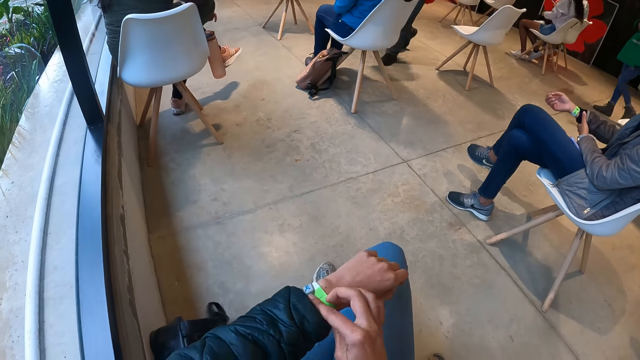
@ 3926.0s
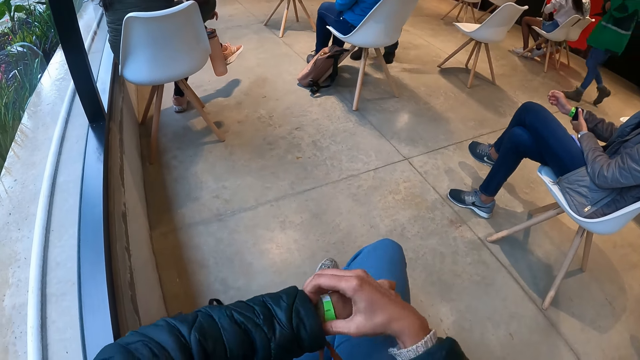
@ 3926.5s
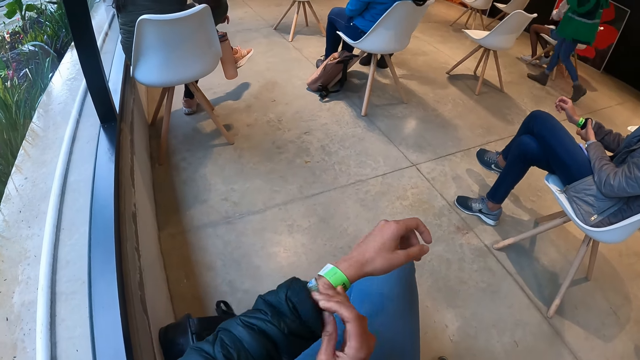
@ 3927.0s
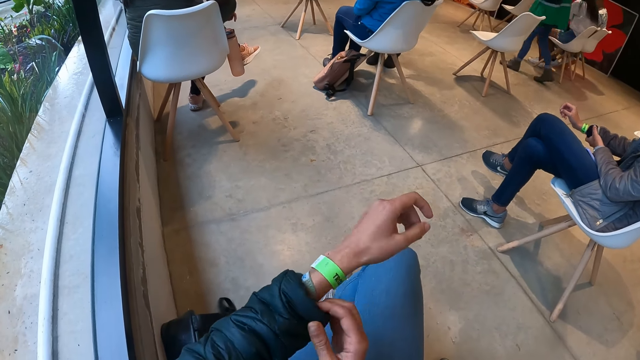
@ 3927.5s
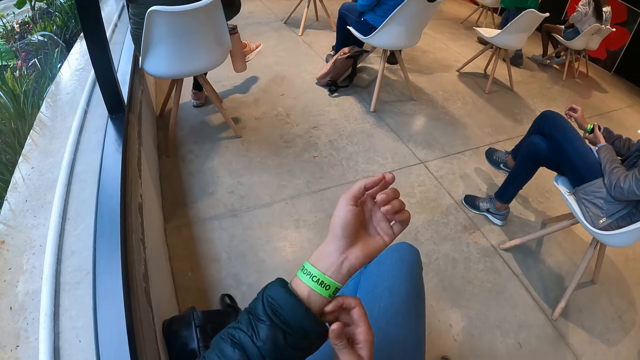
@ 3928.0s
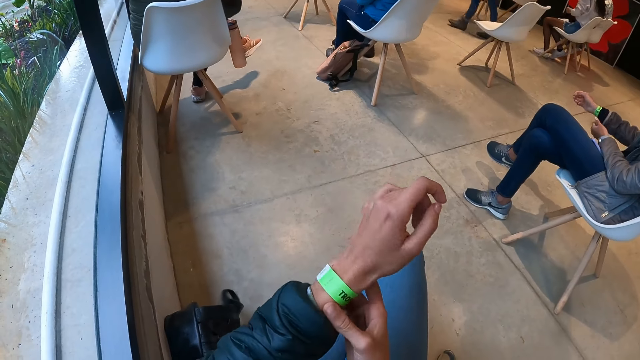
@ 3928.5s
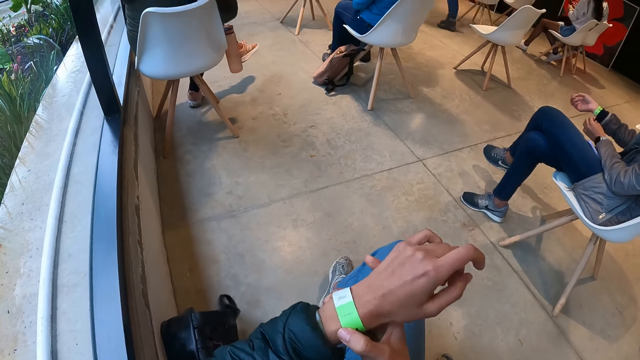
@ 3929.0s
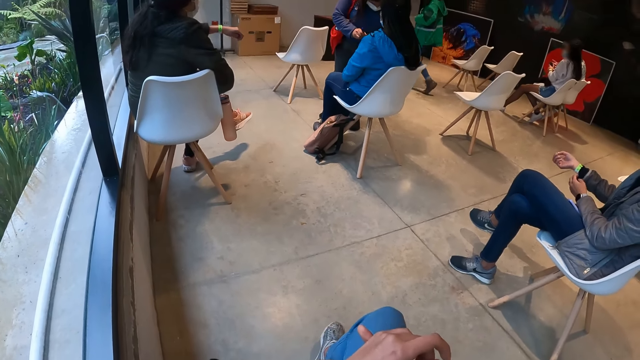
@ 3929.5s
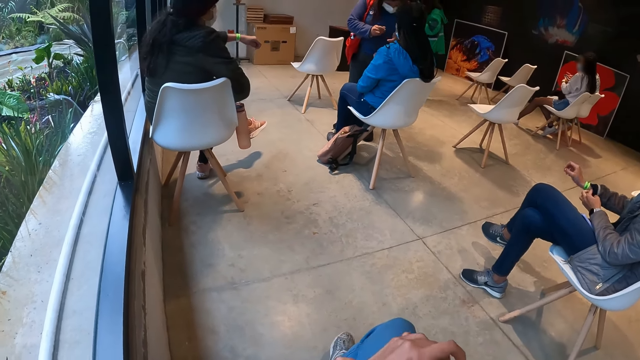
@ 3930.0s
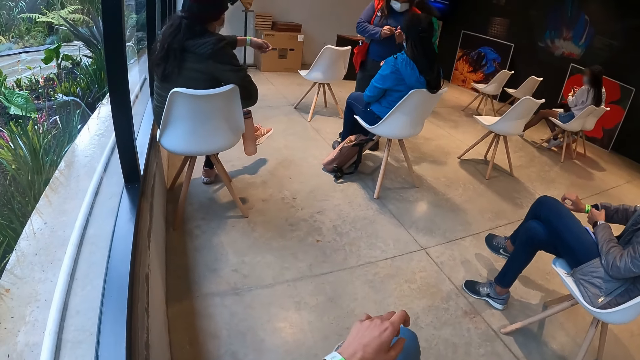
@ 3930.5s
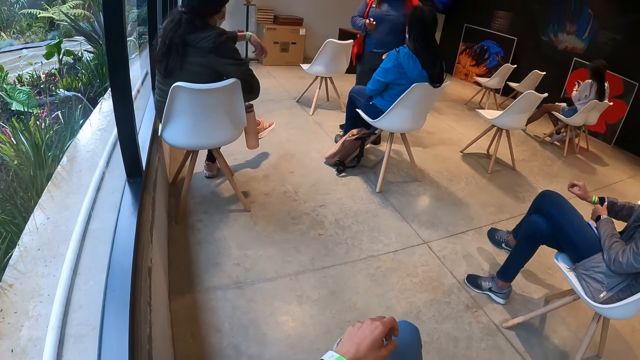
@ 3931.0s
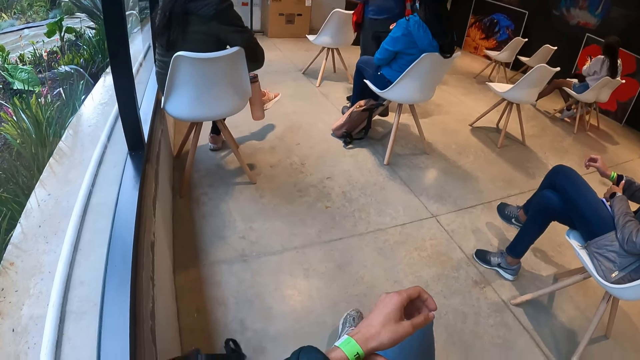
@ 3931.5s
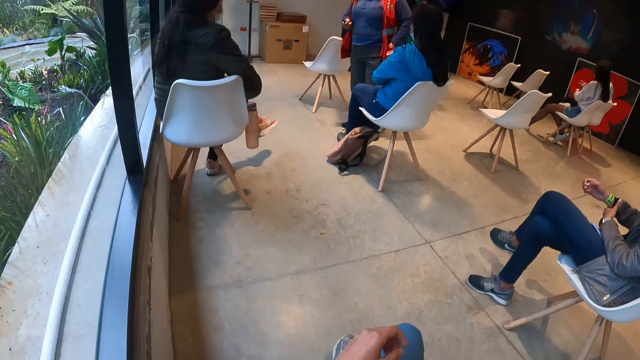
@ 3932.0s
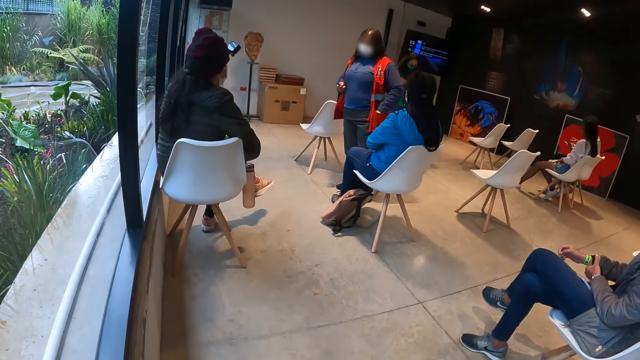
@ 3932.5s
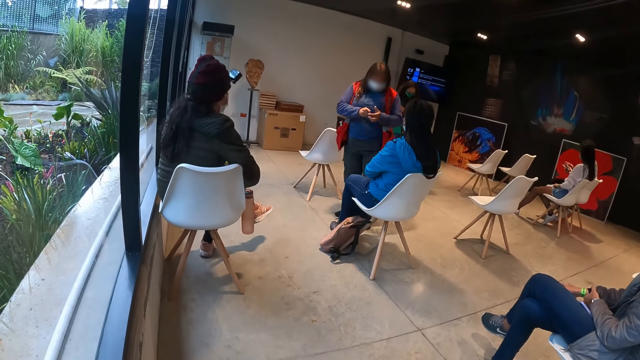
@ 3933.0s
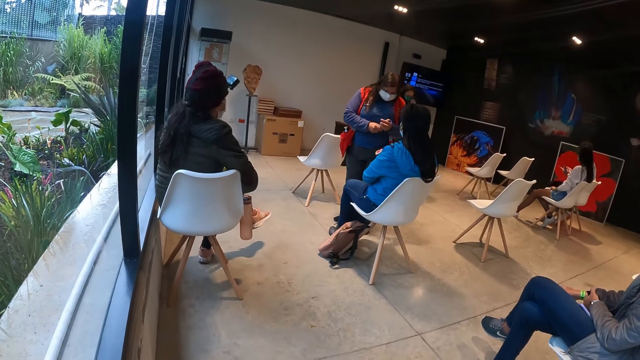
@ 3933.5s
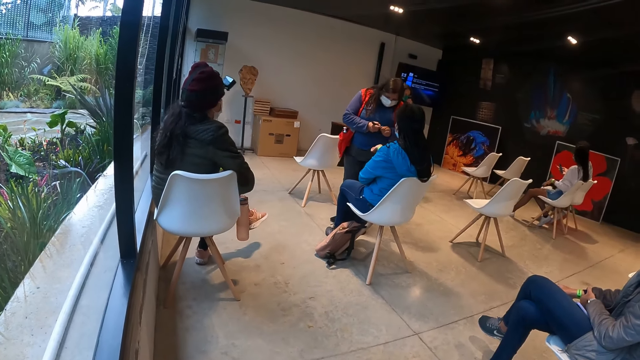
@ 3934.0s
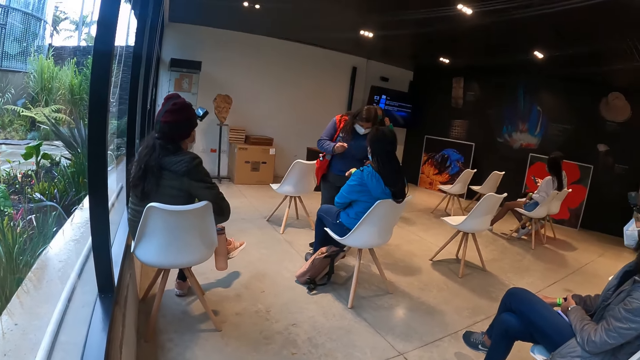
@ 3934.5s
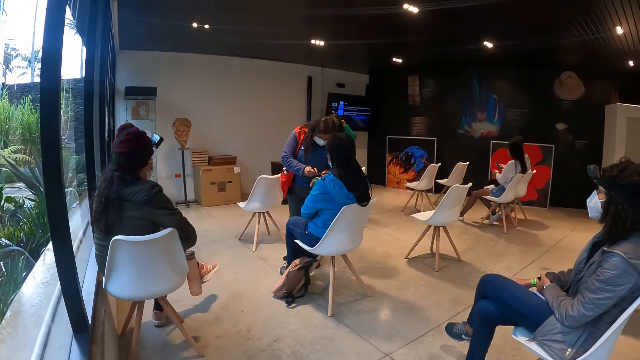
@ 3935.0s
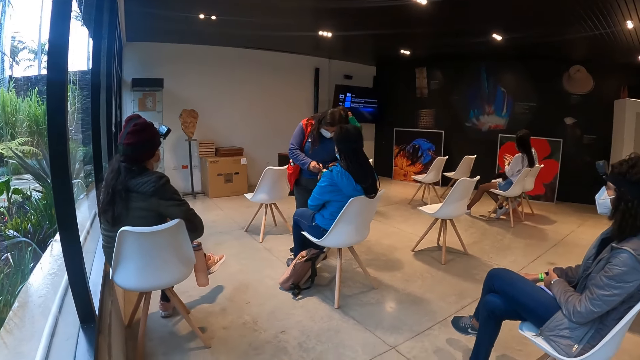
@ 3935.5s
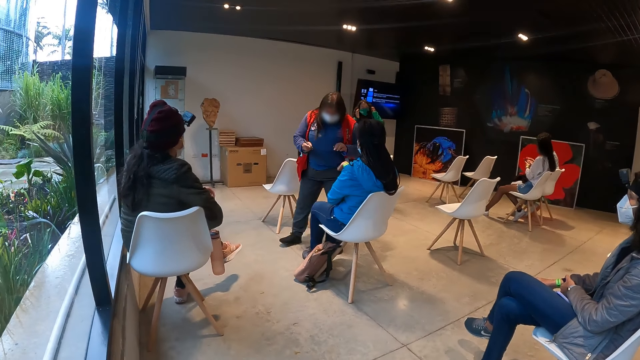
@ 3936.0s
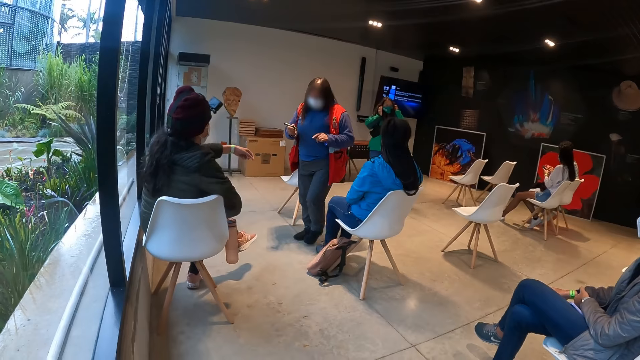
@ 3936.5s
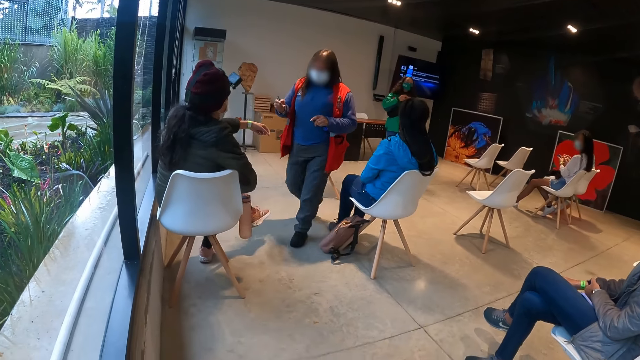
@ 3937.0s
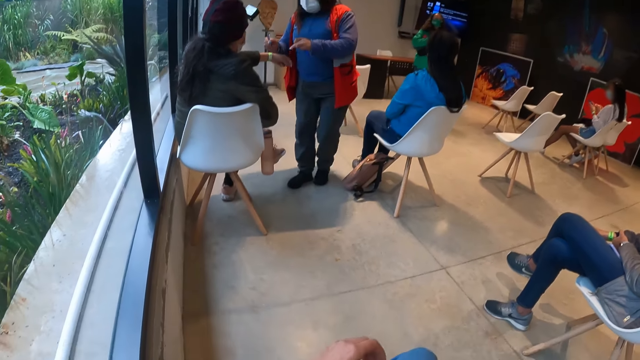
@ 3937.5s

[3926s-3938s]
A woman walks to the front of the room. Another woman marks the wrists of the members in the room.

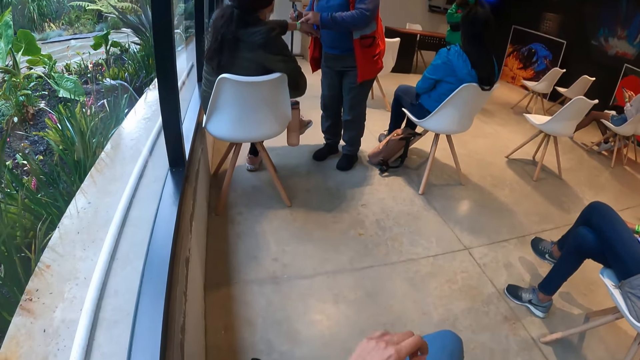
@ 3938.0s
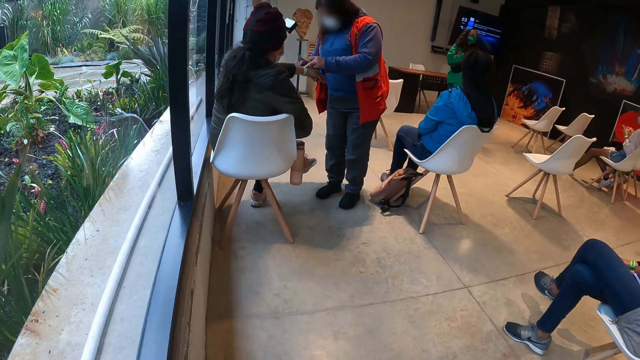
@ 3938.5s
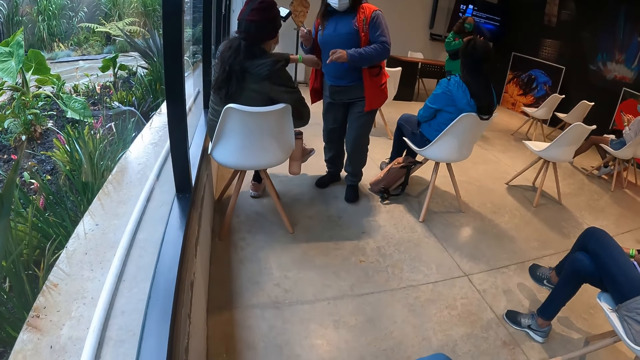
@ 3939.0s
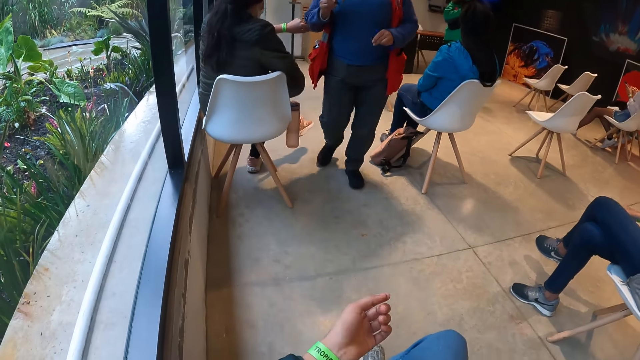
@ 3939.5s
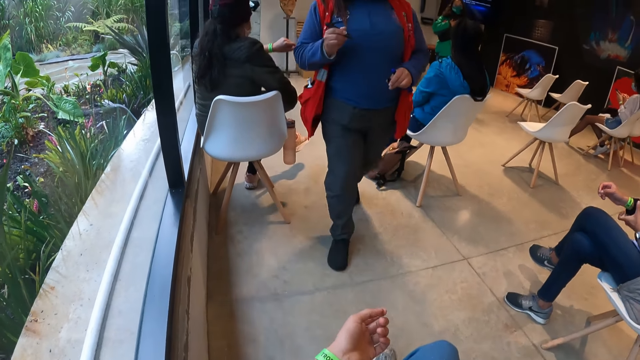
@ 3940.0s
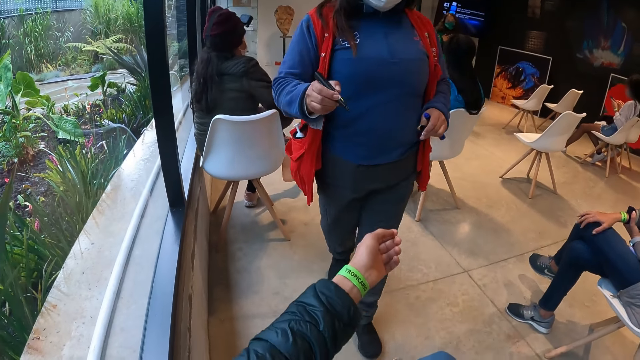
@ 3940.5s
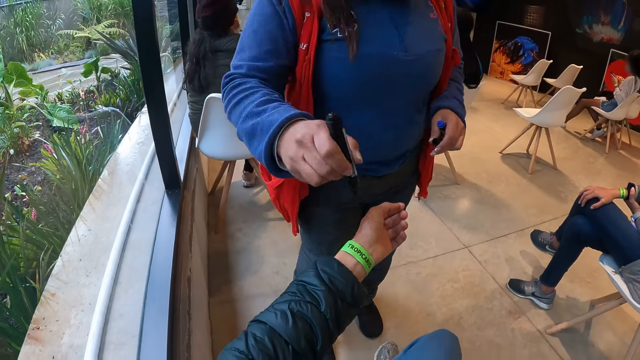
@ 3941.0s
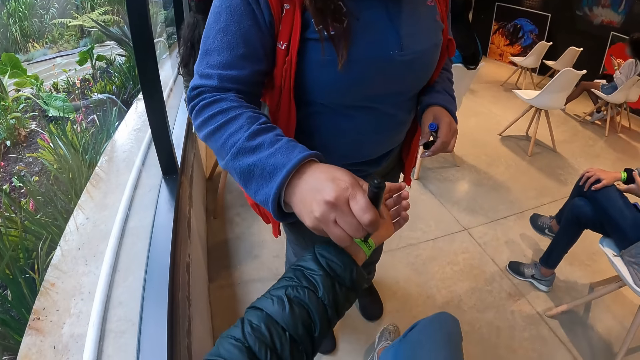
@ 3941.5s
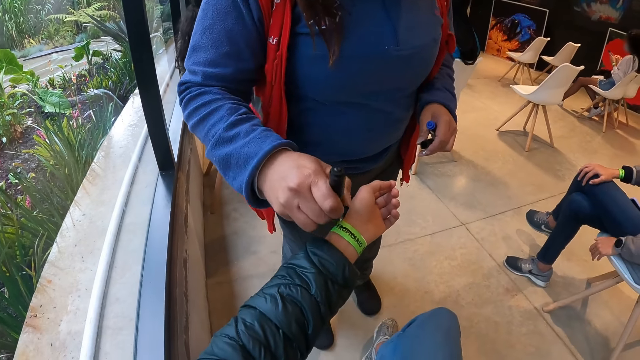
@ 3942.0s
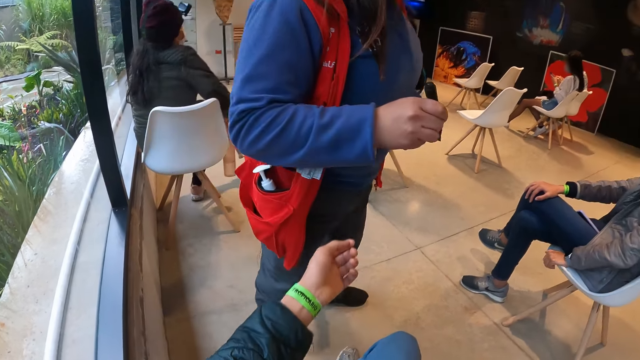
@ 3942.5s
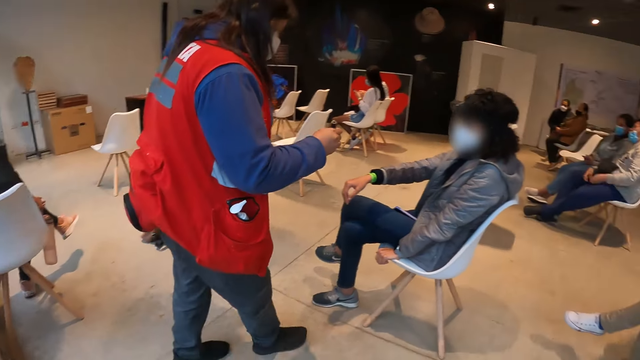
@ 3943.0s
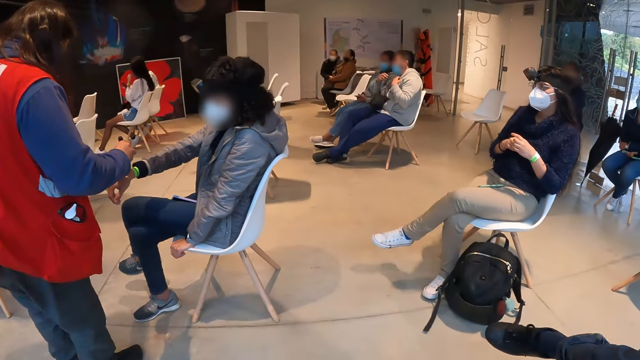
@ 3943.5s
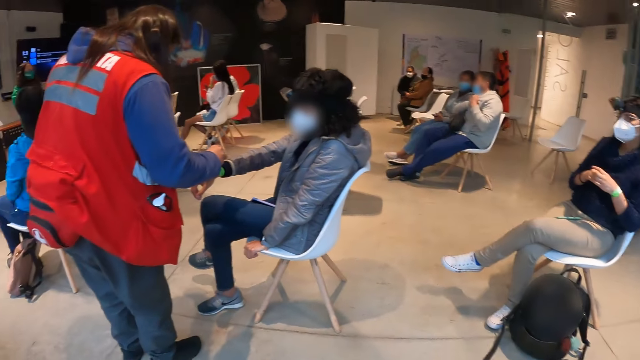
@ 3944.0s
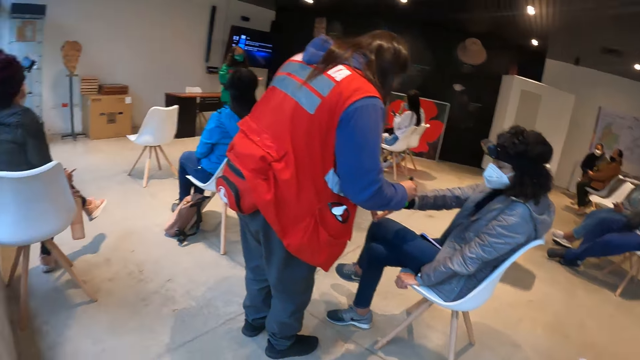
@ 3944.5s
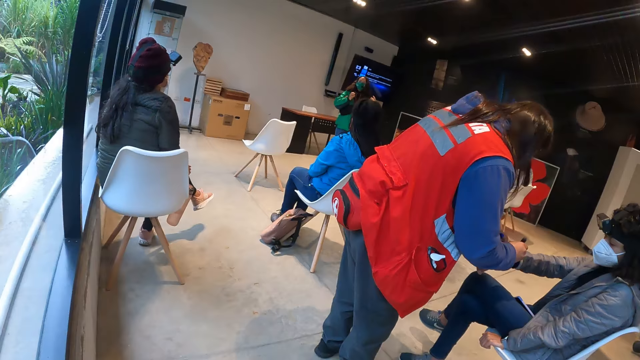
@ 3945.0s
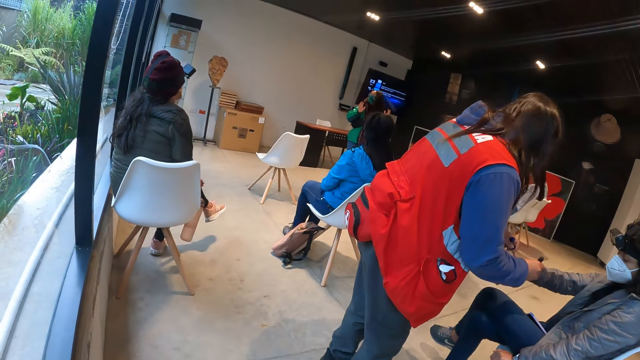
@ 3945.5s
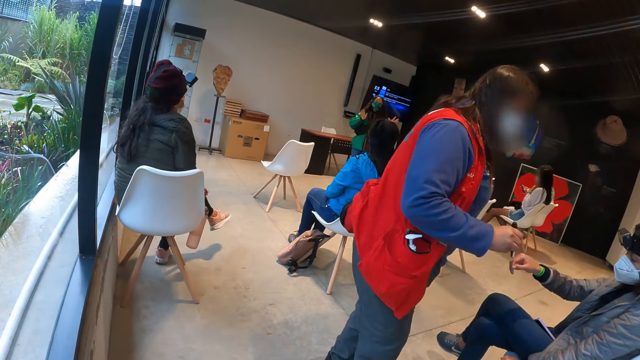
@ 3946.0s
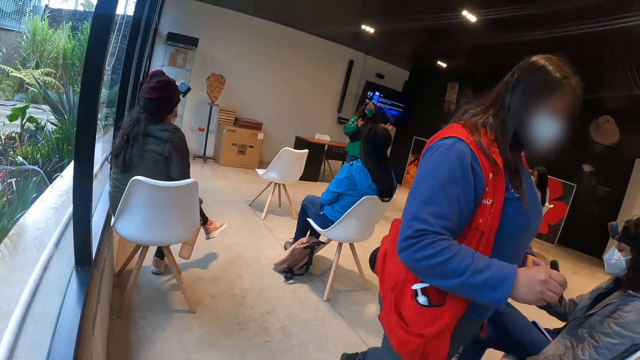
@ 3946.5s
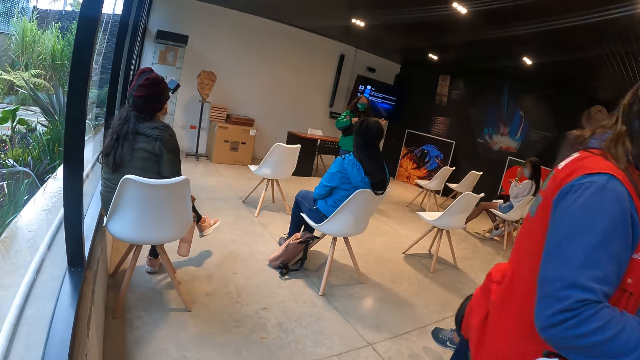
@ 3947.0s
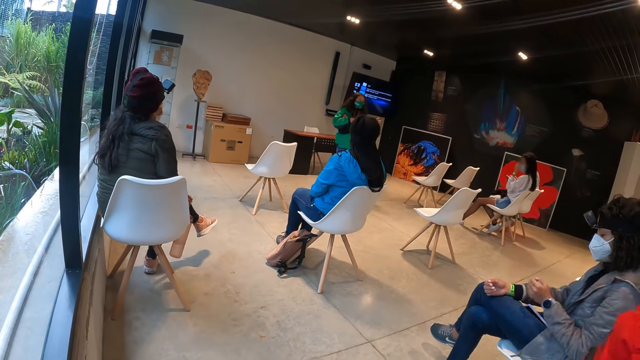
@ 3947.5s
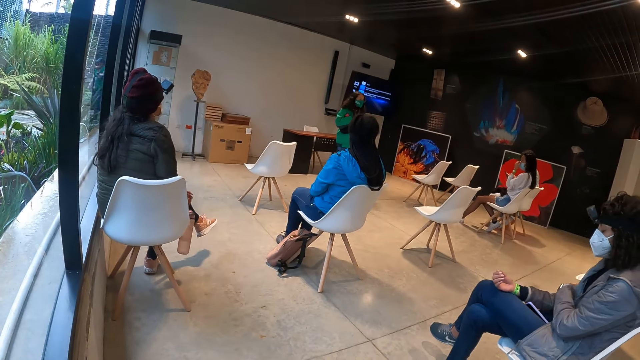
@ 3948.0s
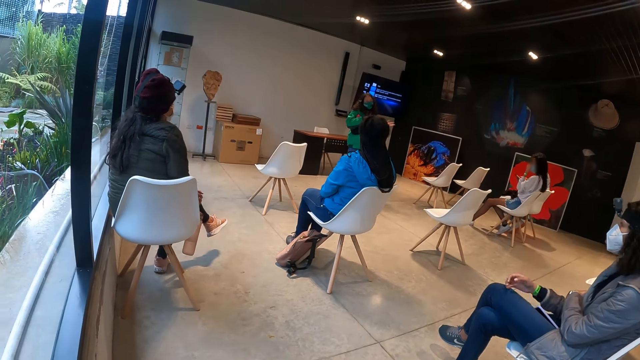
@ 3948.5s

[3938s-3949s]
A woman interacts with the members in the room with gestures. Another woman walks up to the camera wearer. The other woman marks the tag on the left hand of the camera wearer with a marker in her right hand. The other woman walks up to a third woman, and marks the wrists of the members in the room.
